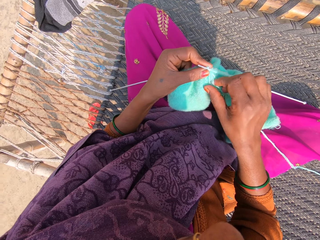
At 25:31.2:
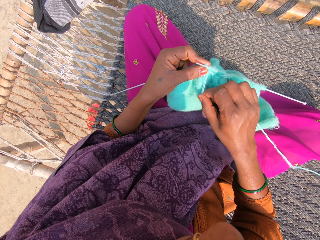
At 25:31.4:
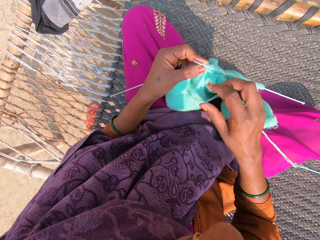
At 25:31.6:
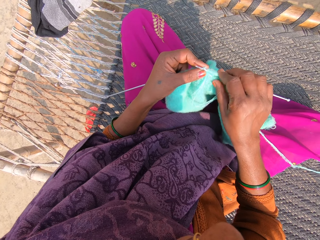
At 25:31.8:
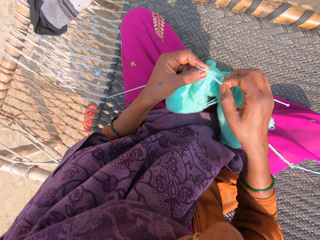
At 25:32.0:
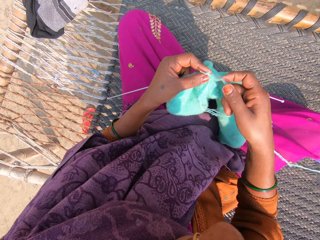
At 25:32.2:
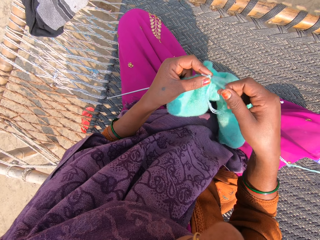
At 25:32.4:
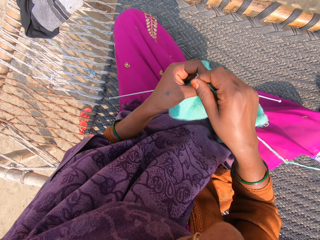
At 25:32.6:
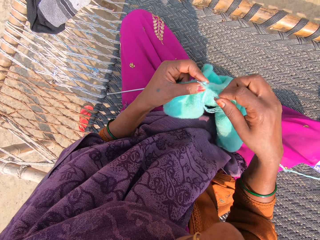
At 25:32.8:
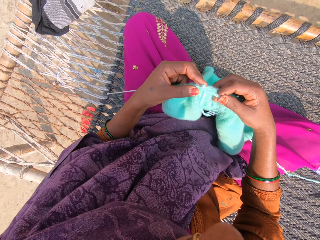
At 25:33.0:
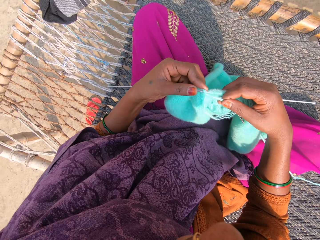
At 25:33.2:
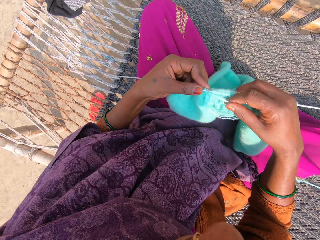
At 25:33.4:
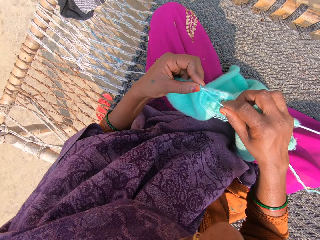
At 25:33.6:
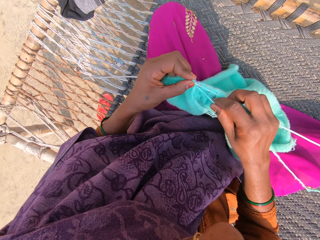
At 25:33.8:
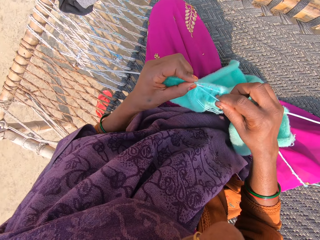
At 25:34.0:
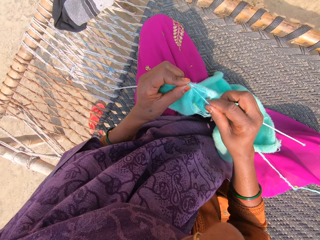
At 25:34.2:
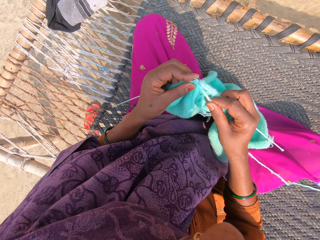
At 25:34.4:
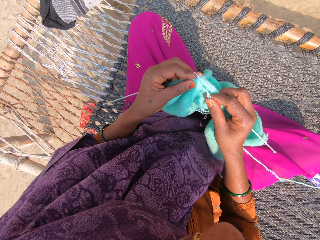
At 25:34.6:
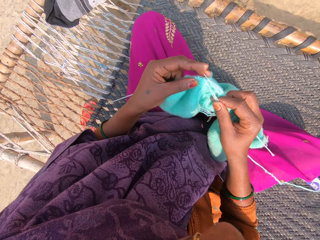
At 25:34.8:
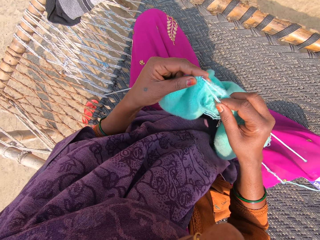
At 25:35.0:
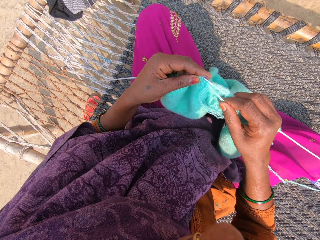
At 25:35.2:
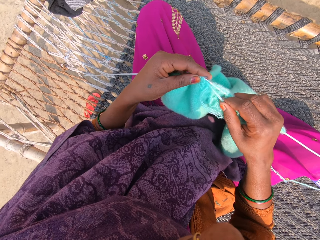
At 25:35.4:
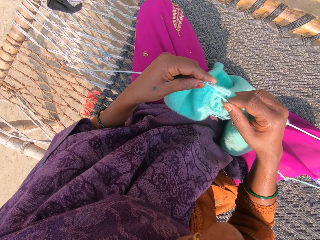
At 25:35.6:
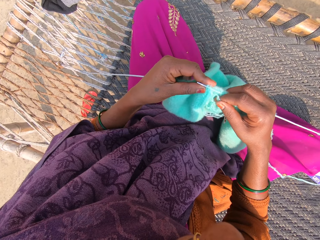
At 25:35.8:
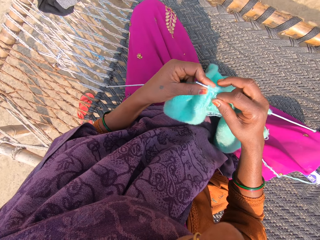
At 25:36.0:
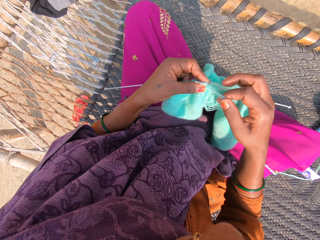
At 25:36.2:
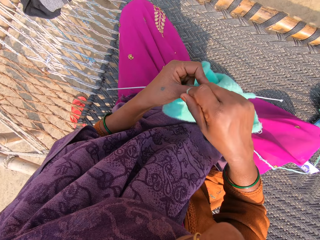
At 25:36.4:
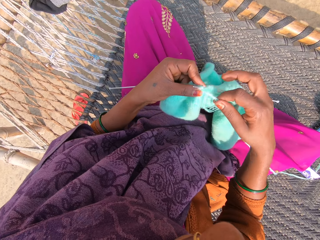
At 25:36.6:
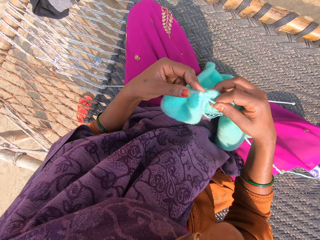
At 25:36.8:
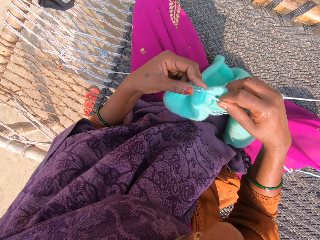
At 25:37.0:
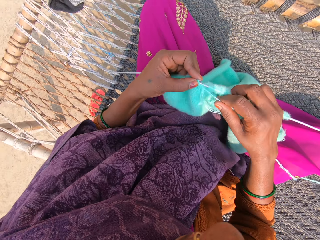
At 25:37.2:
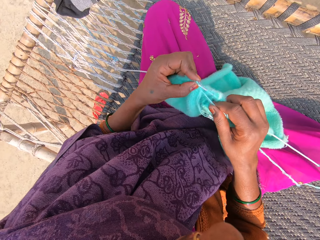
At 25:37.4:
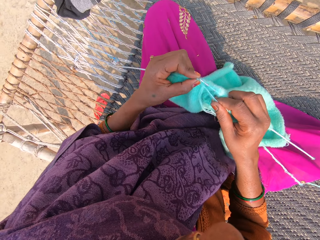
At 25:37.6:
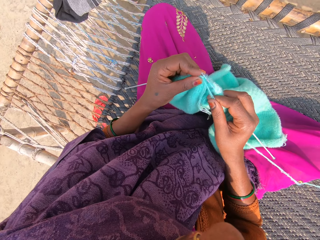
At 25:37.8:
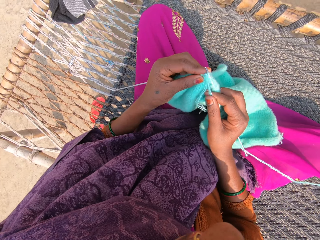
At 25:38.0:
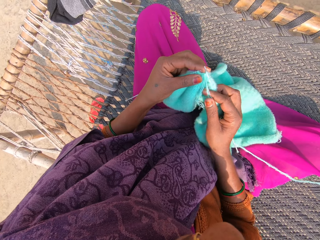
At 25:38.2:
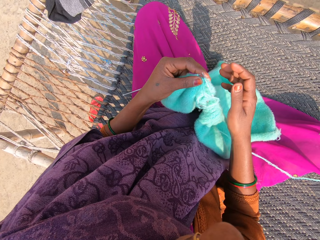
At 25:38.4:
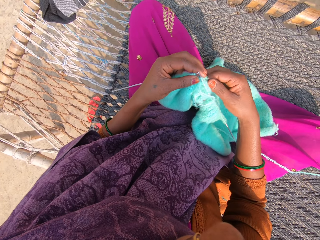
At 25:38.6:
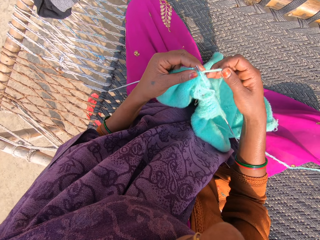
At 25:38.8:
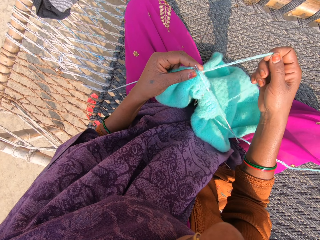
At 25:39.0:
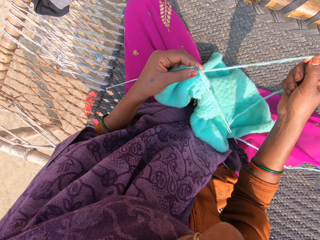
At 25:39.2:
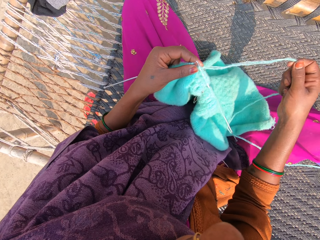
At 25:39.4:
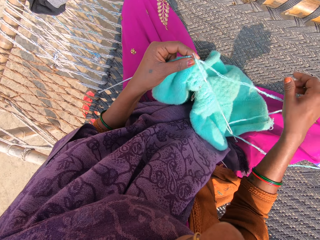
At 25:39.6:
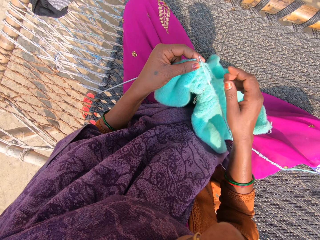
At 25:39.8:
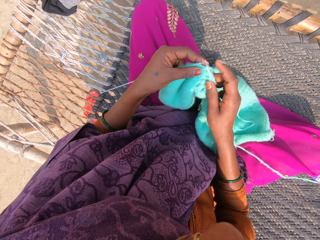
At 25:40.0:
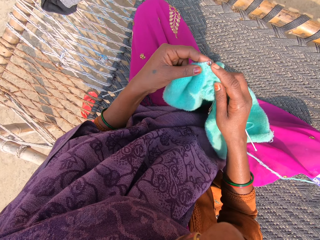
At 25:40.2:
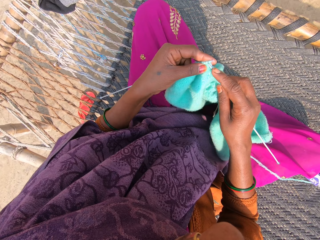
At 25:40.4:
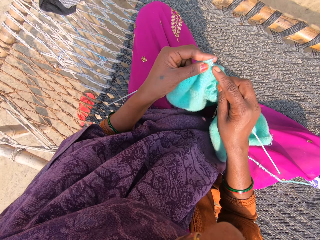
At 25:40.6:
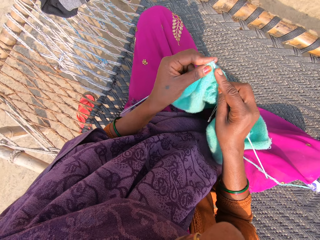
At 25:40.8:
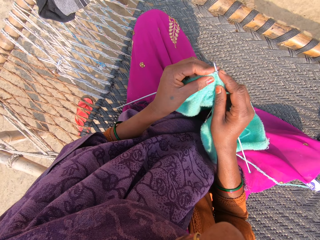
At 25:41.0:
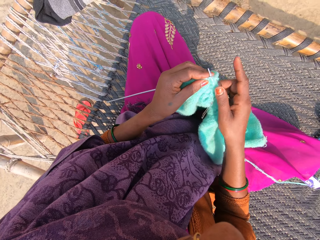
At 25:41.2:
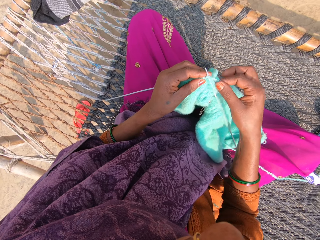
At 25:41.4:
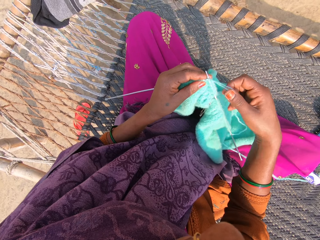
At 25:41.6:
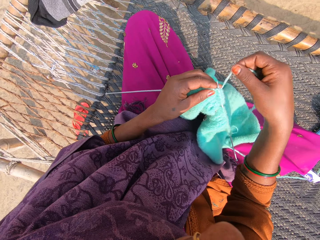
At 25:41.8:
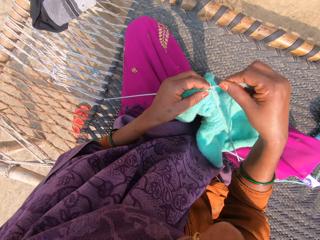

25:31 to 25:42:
The camera wearer moves the thread. They roll the thread on the needle. They knit the fabric. They roll the thread on the needle. They knit the fabric. They pull the thread. They knit the fabric.

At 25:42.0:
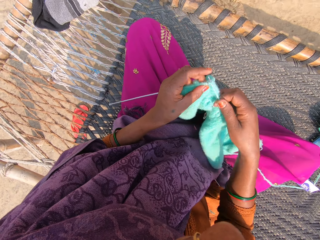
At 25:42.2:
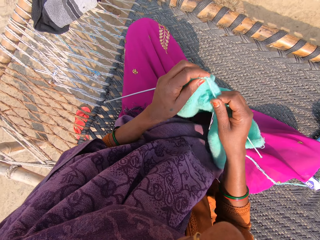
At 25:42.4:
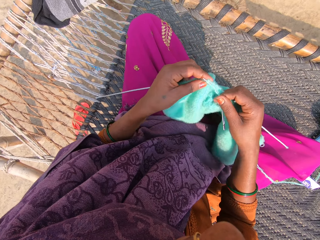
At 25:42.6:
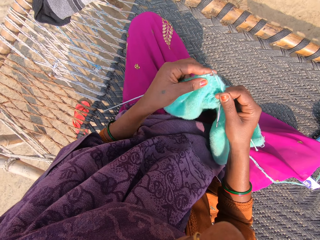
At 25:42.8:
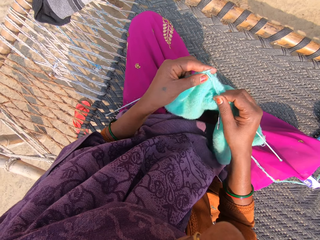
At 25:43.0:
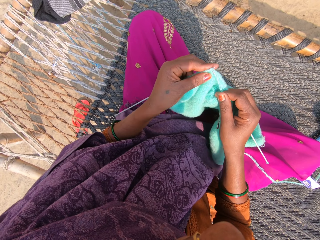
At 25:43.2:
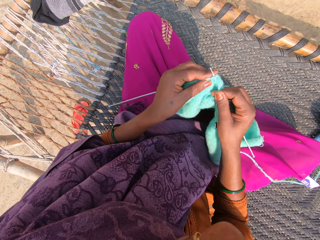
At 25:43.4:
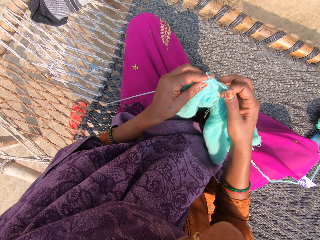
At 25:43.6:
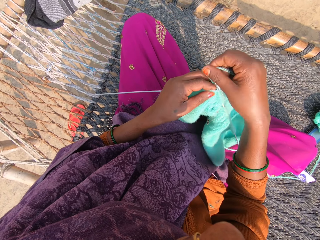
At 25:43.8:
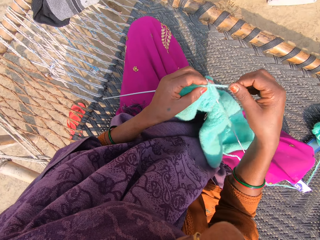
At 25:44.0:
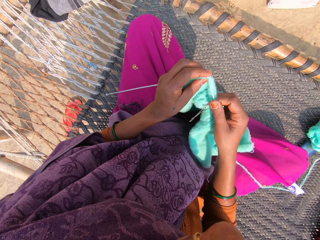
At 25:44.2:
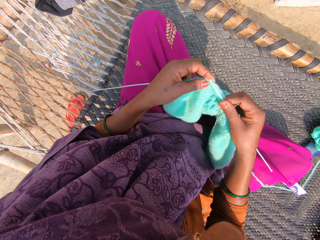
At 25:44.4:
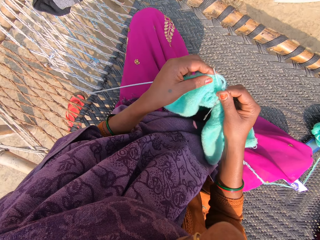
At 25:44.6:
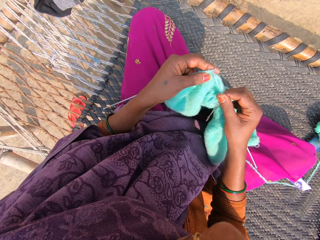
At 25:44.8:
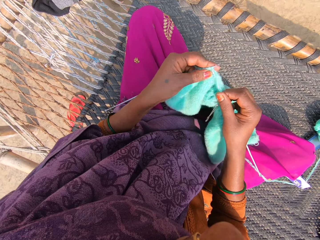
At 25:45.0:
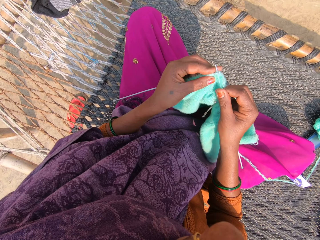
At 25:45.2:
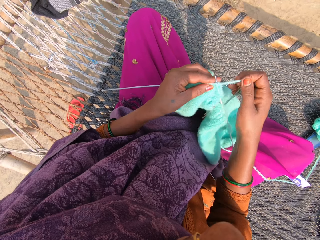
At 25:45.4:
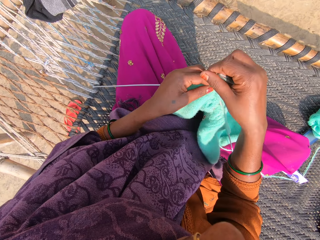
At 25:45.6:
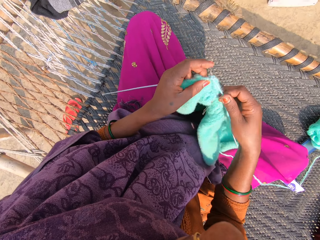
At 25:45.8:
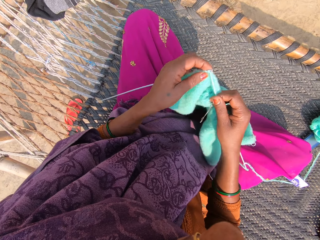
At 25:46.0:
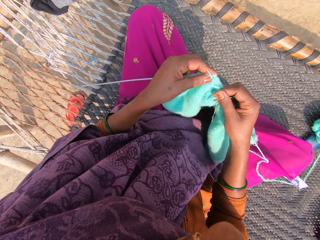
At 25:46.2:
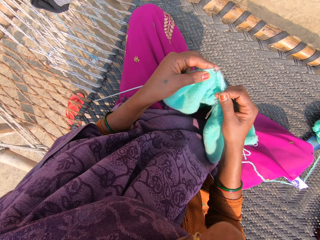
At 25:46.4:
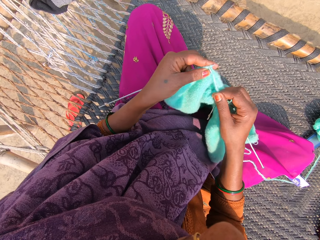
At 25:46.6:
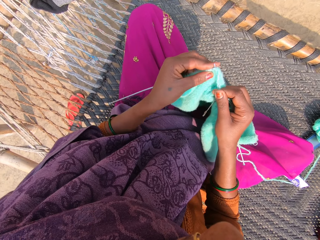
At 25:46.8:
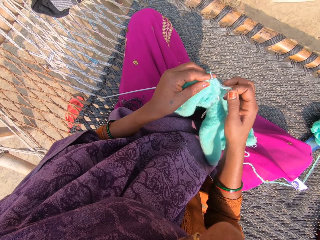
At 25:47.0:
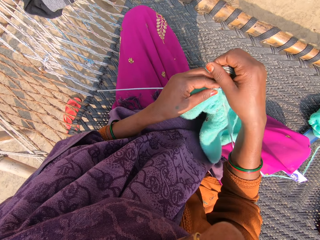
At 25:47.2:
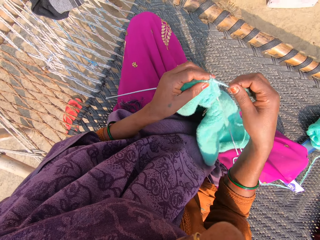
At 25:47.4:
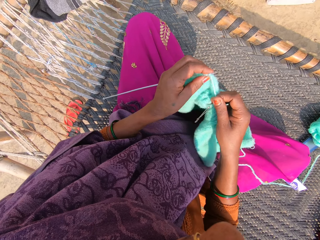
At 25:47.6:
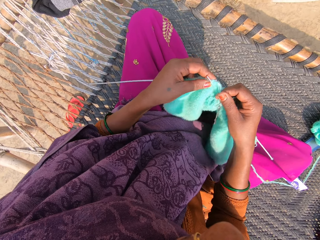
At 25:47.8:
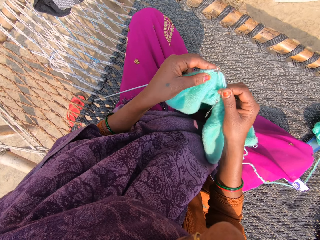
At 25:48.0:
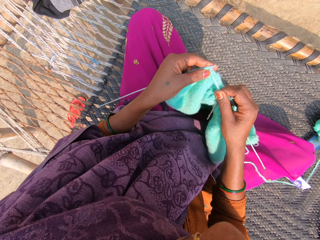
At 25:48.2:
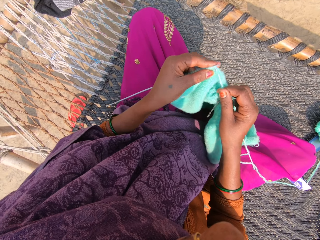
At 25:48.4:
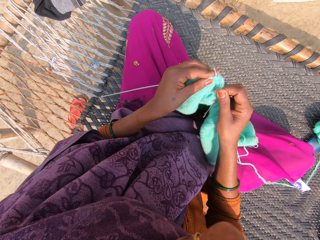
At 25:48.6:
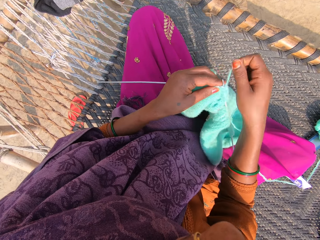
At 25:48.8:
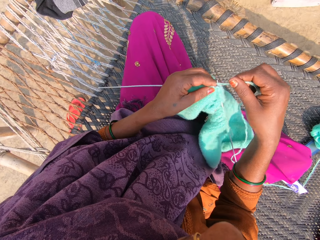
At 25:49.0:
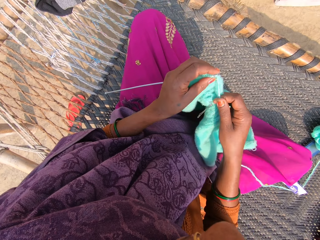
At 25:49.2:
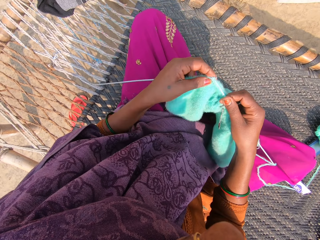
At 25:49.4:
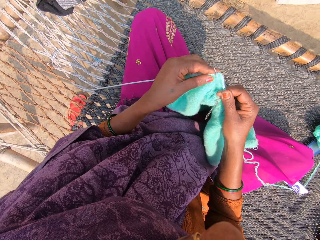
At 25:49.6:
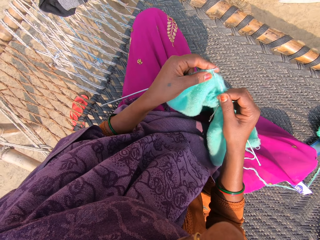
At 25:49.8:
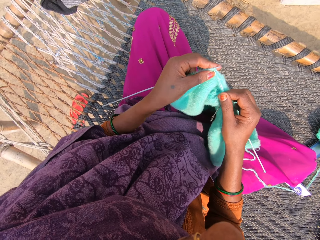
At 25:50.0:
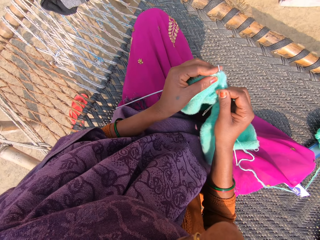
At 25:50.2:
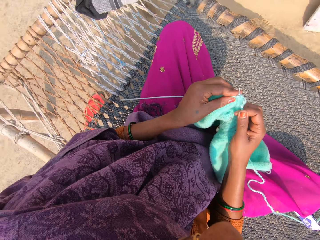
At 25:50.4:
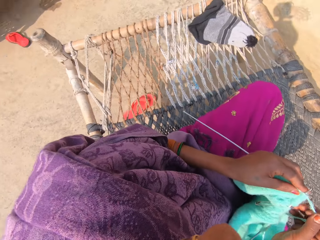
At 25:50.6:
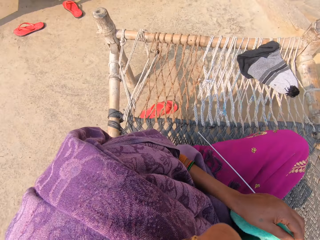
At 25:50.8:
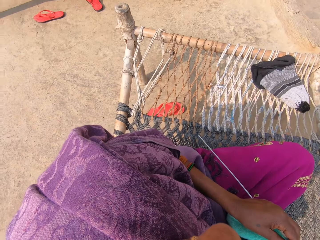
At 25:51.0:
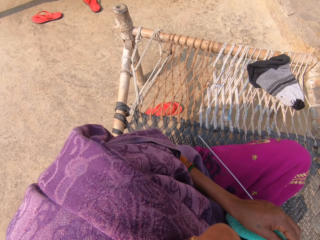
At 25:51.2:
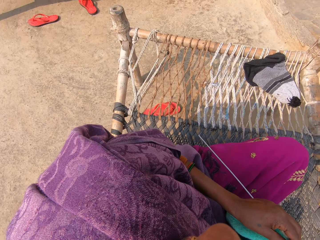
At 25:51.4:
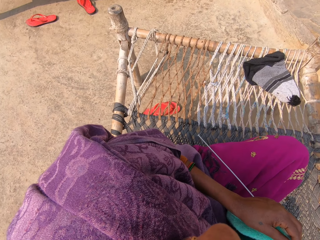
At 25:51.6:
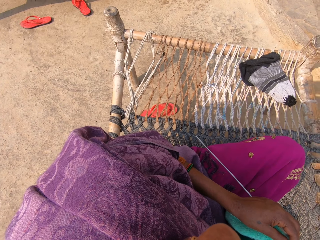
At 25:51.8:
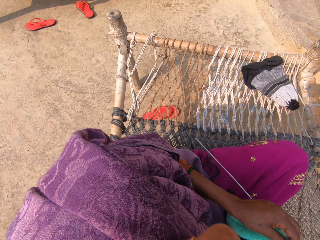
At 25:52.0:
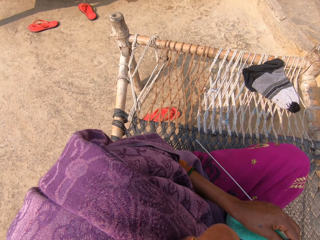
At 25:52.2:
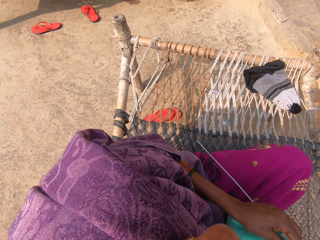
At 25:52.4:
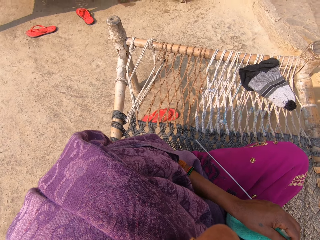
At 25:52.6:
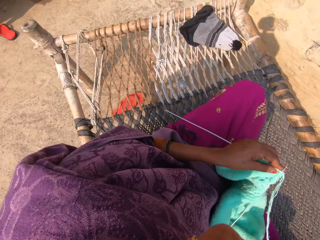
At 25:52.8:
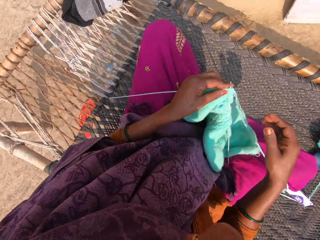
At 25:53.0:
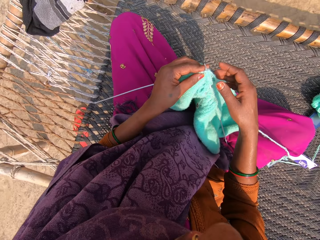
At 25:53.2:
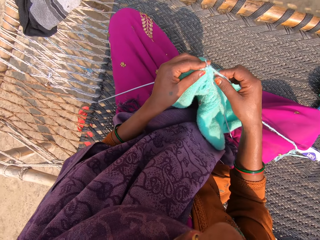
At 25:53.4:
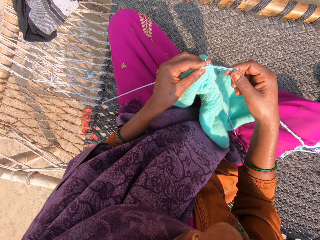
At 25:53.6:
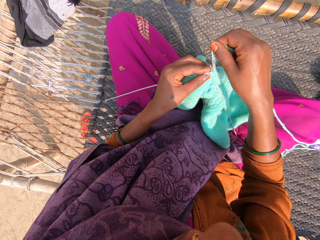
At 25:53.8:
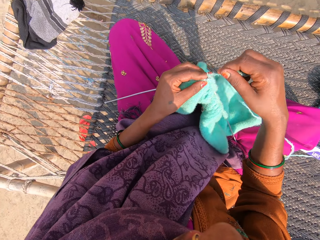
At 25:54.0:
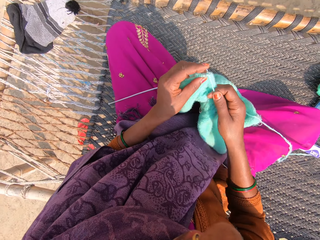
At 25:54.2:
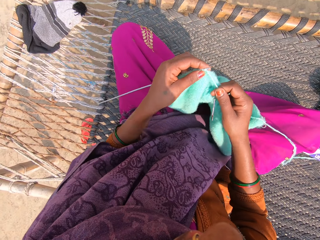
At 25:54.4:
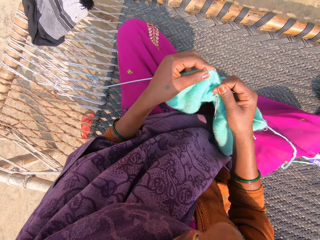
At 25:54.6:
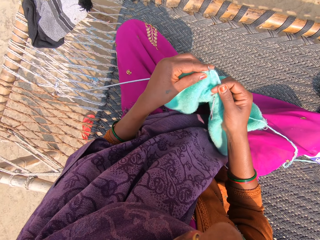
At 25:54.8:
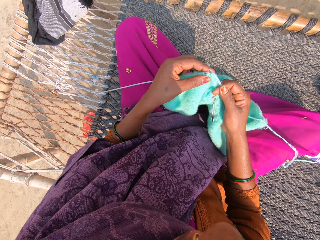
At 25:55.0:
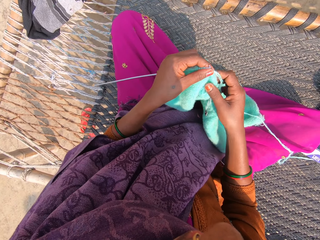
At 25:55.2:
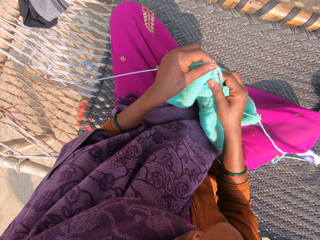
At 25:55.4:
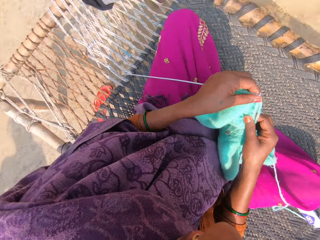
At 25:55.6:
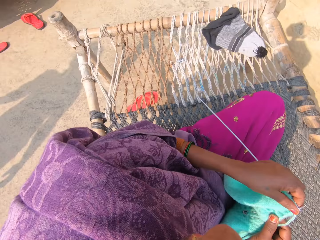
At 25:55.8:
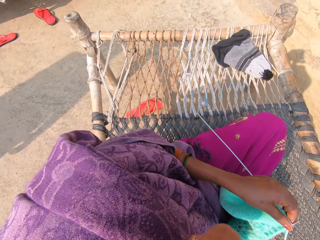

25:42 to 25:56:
The camera wearer rolls the thread on the needle. They knit the fabric. They roll the thread on the needle. They knit the fabric. They roll the thread on the needle. They knit the fabric. They roll the thread on the needle. They knit the fabric. They roll the thread on the needle. They knit the fabric. They converse. They roll the thread on the needle. They knit the fabric. They touch the fabric. A lady converses.
